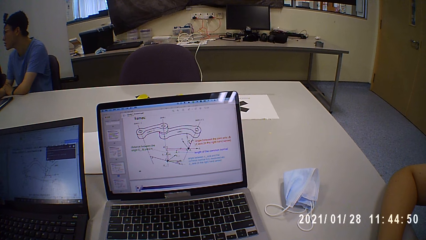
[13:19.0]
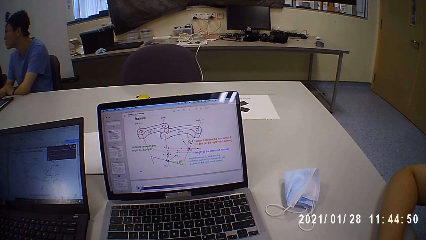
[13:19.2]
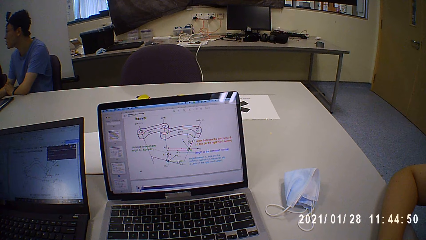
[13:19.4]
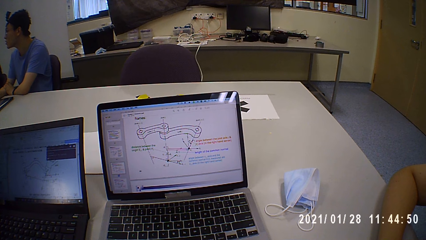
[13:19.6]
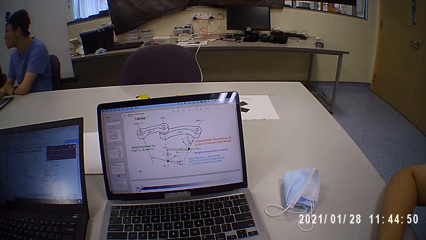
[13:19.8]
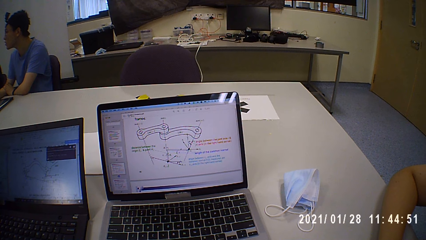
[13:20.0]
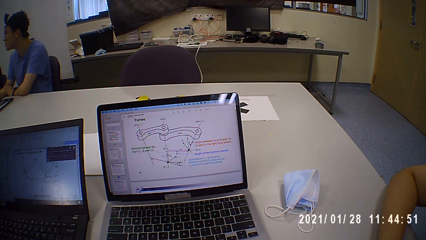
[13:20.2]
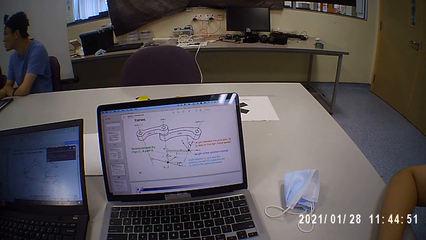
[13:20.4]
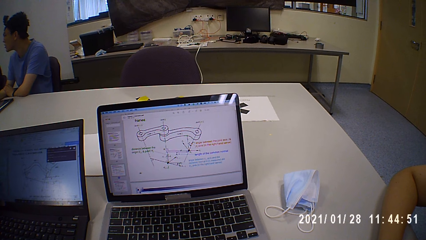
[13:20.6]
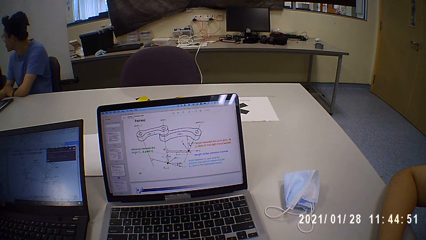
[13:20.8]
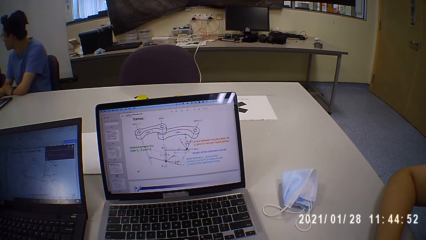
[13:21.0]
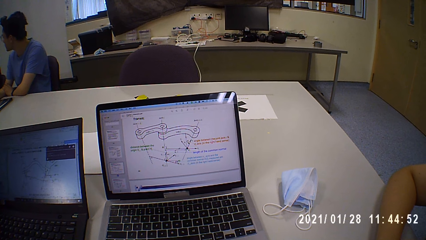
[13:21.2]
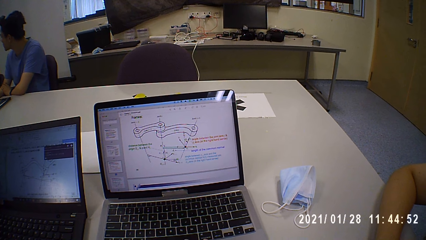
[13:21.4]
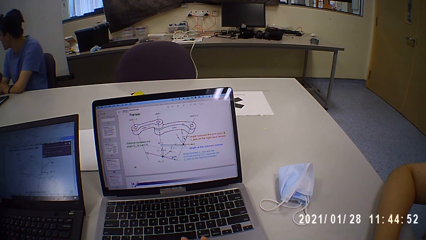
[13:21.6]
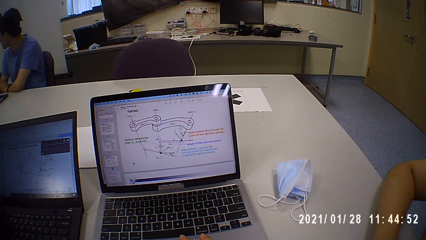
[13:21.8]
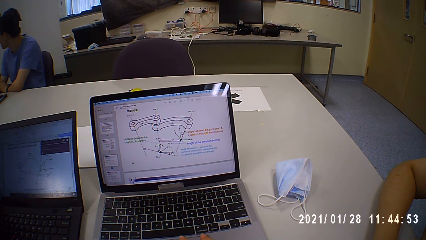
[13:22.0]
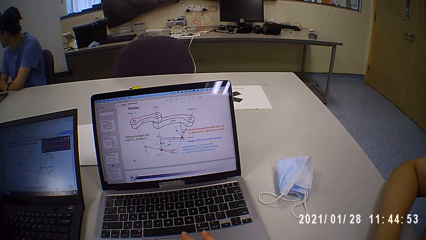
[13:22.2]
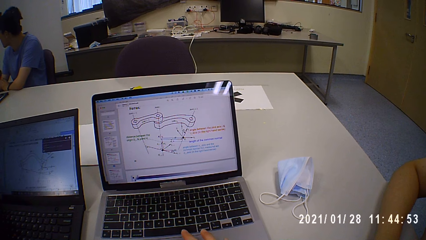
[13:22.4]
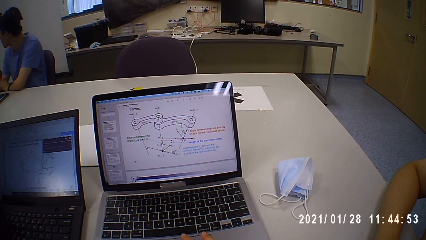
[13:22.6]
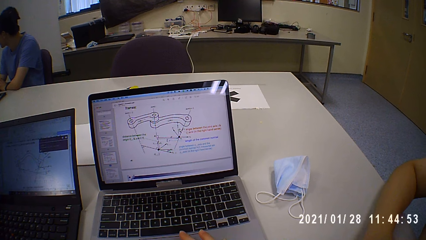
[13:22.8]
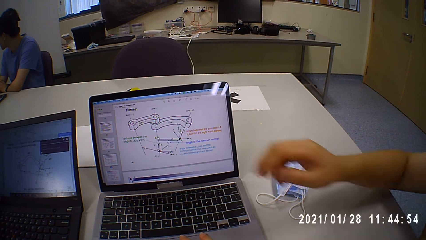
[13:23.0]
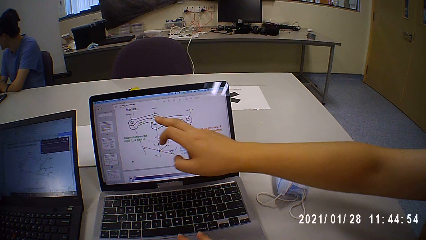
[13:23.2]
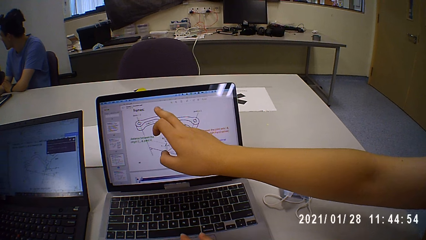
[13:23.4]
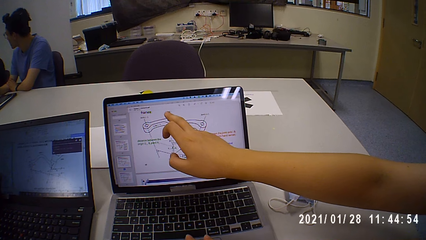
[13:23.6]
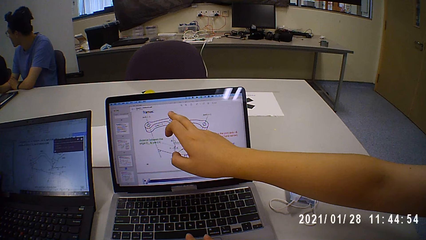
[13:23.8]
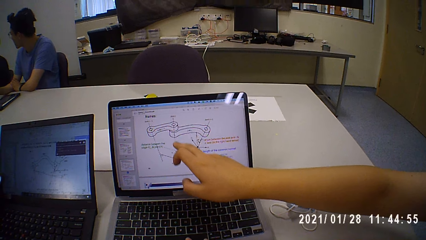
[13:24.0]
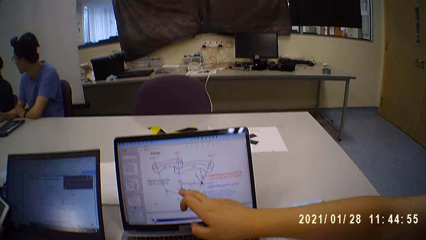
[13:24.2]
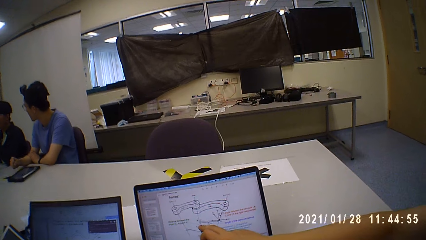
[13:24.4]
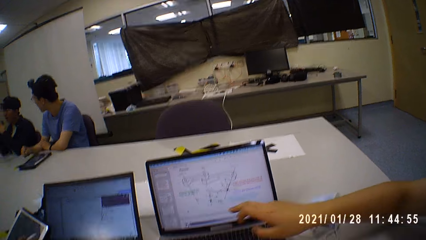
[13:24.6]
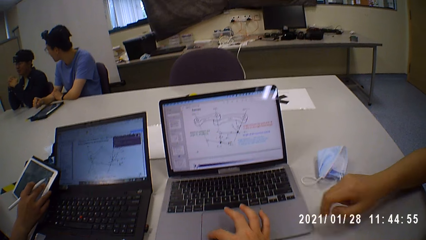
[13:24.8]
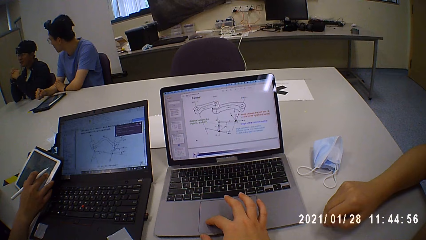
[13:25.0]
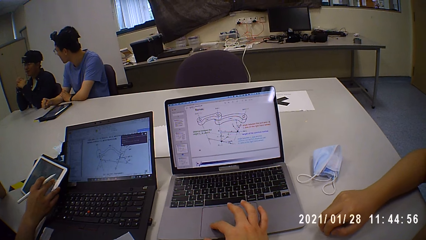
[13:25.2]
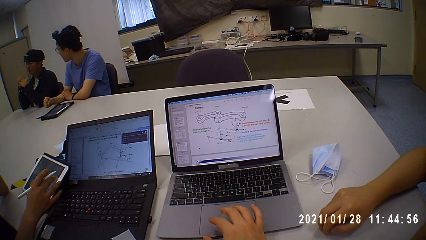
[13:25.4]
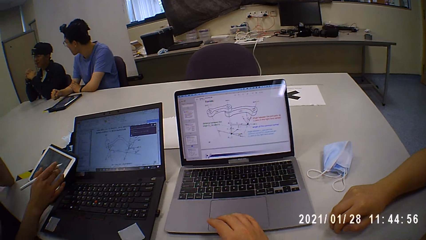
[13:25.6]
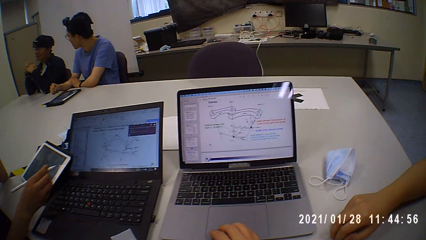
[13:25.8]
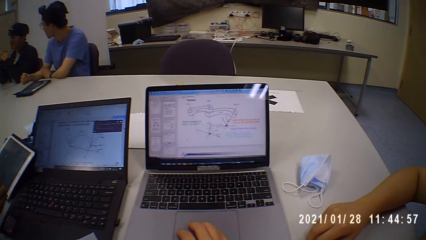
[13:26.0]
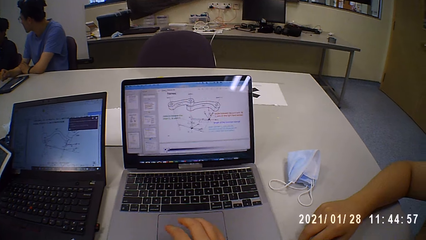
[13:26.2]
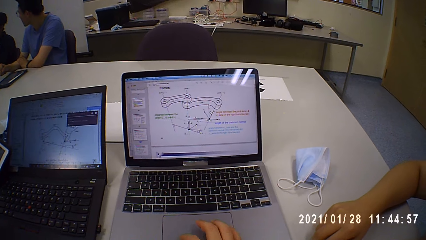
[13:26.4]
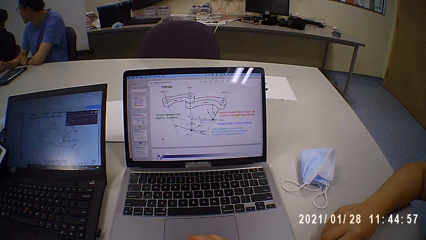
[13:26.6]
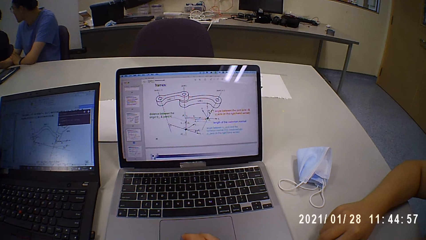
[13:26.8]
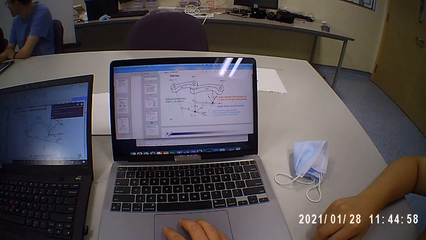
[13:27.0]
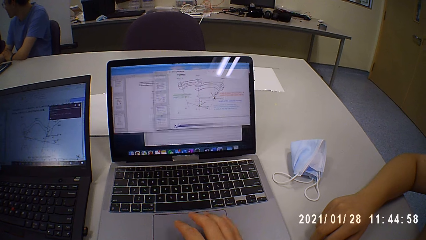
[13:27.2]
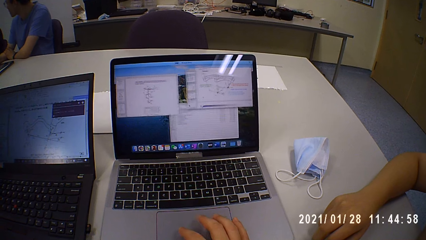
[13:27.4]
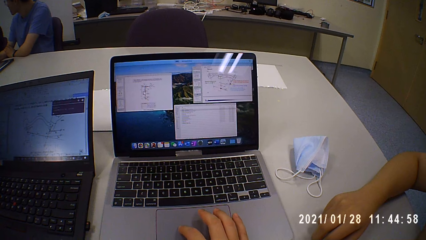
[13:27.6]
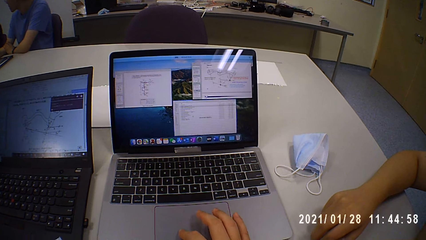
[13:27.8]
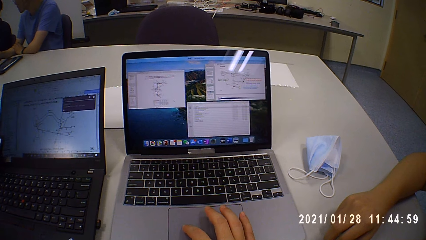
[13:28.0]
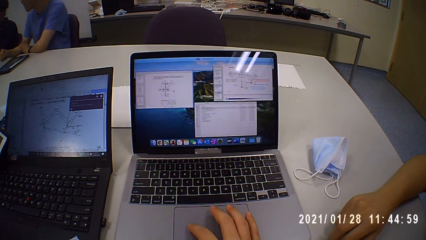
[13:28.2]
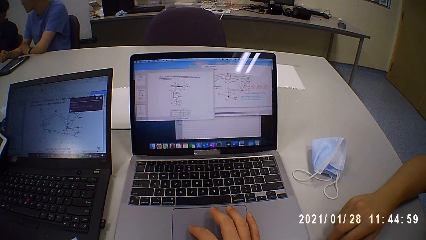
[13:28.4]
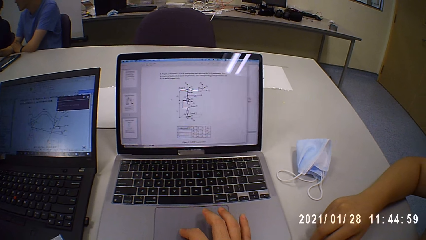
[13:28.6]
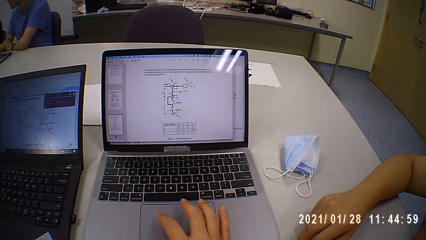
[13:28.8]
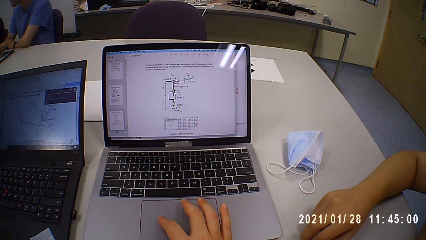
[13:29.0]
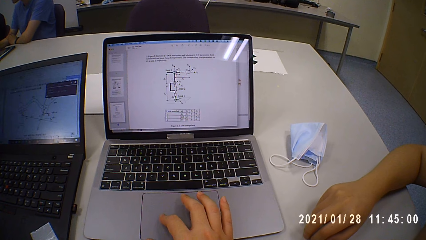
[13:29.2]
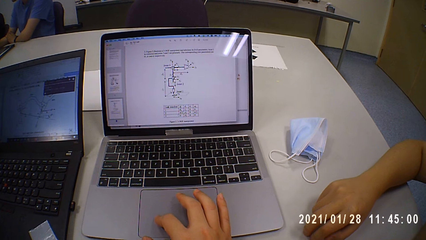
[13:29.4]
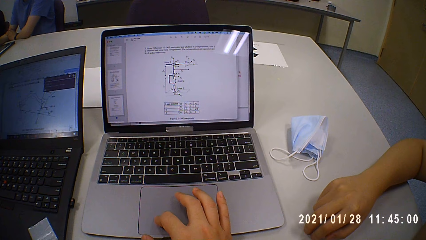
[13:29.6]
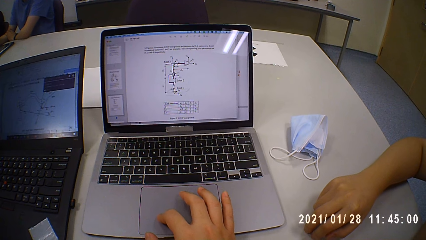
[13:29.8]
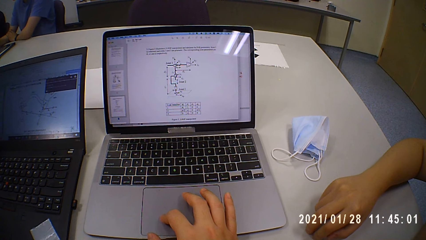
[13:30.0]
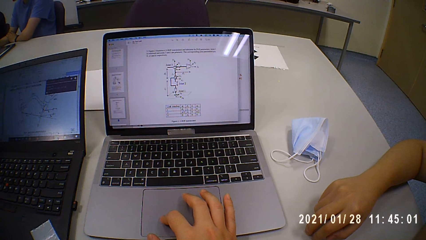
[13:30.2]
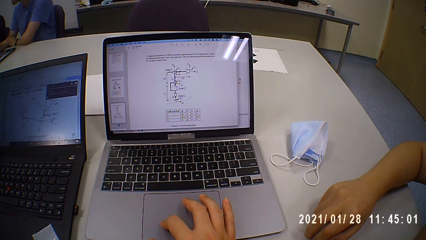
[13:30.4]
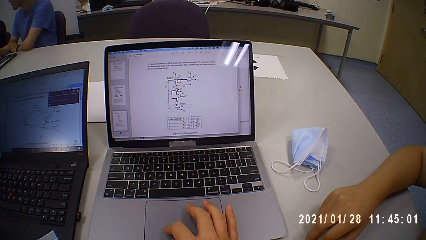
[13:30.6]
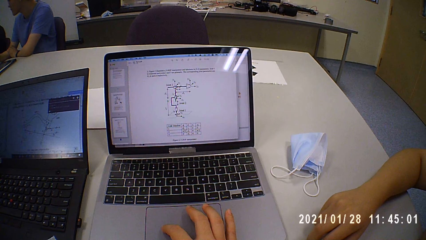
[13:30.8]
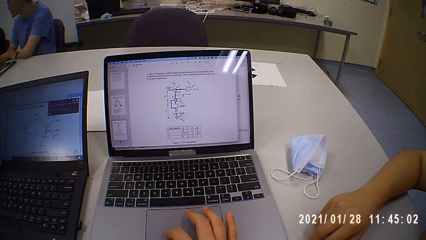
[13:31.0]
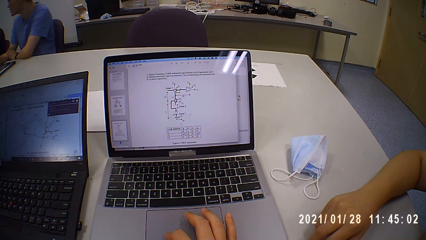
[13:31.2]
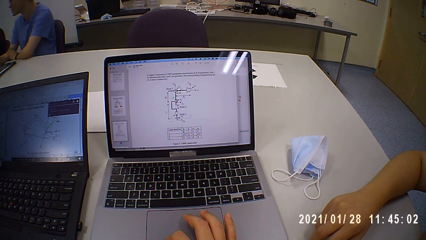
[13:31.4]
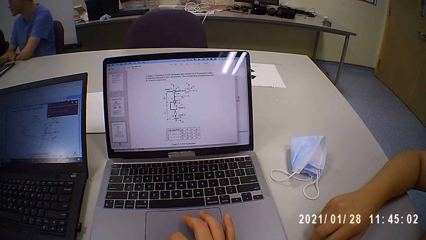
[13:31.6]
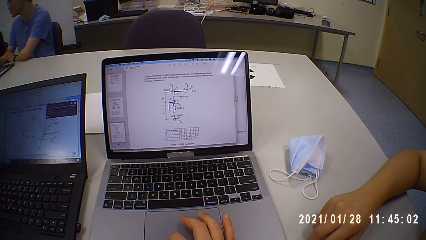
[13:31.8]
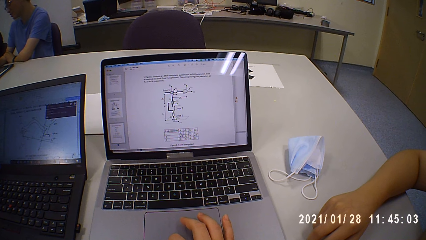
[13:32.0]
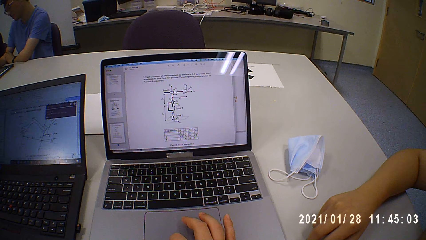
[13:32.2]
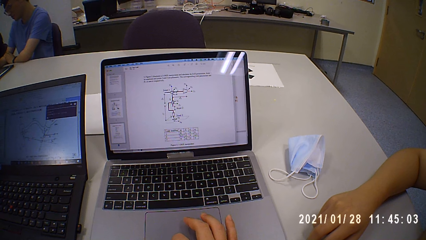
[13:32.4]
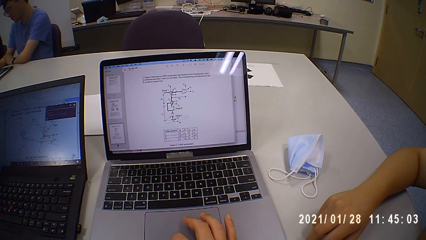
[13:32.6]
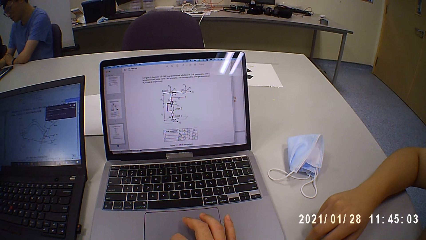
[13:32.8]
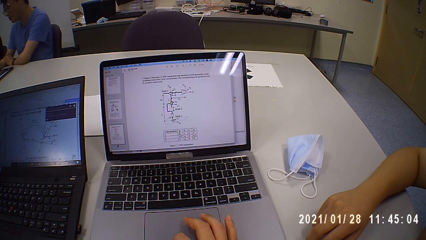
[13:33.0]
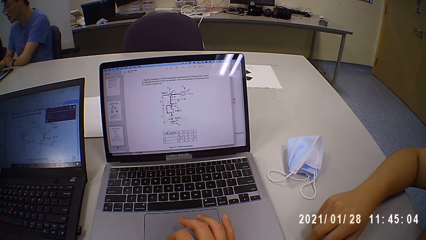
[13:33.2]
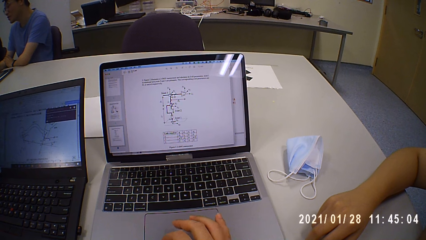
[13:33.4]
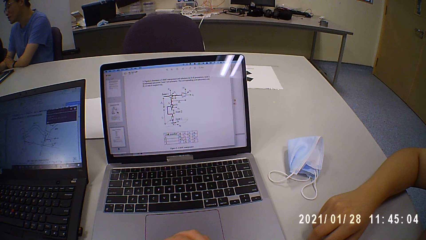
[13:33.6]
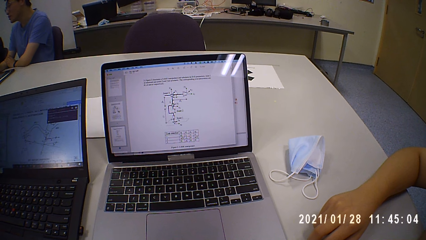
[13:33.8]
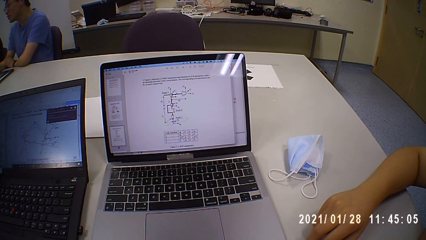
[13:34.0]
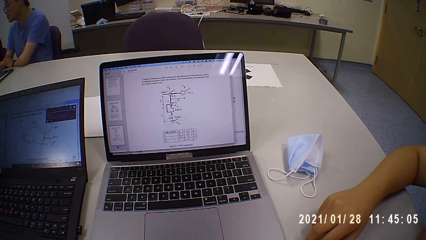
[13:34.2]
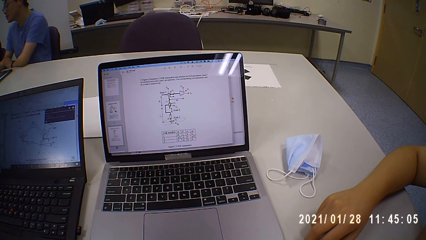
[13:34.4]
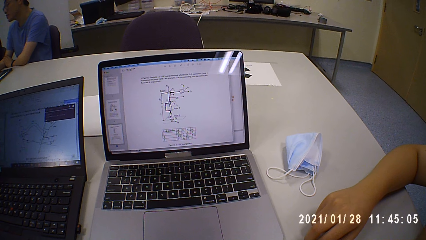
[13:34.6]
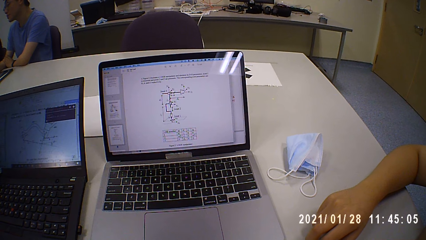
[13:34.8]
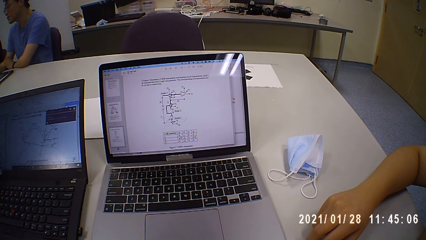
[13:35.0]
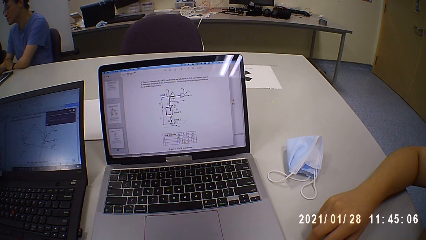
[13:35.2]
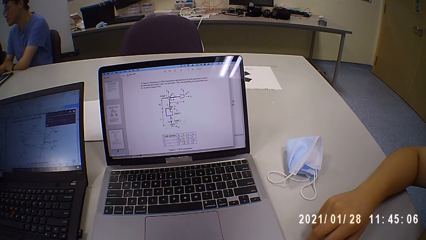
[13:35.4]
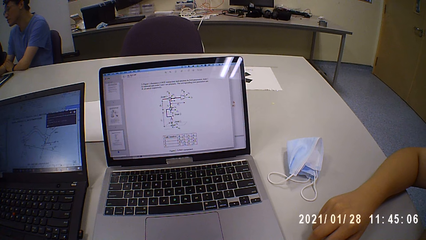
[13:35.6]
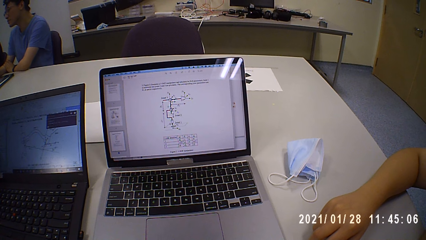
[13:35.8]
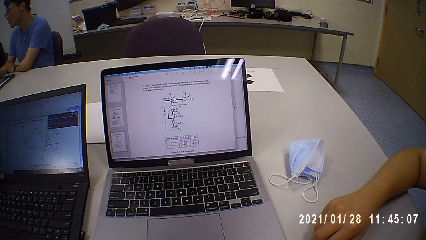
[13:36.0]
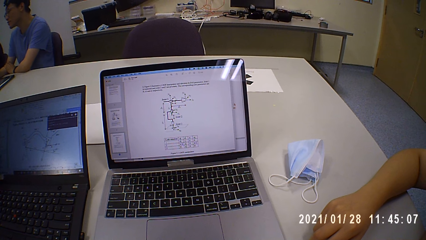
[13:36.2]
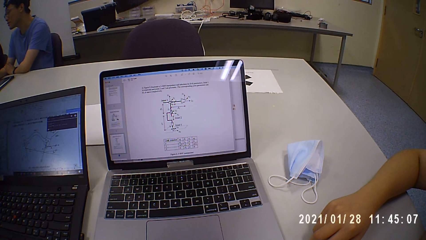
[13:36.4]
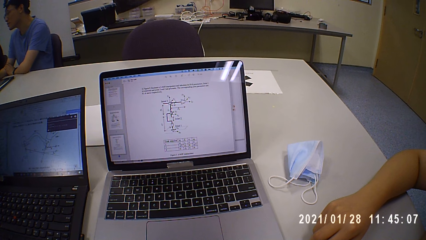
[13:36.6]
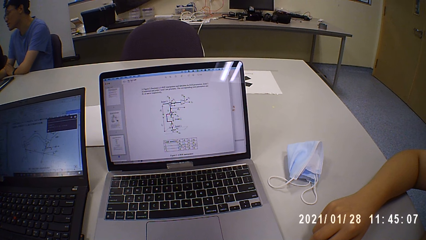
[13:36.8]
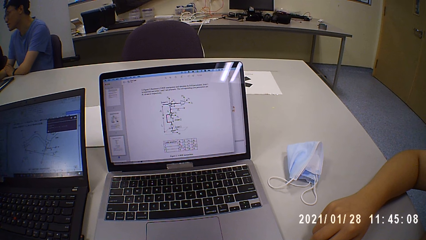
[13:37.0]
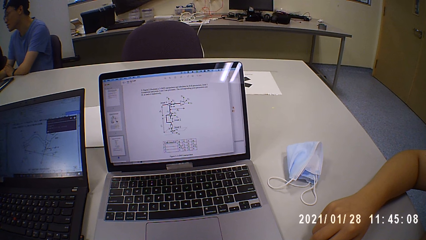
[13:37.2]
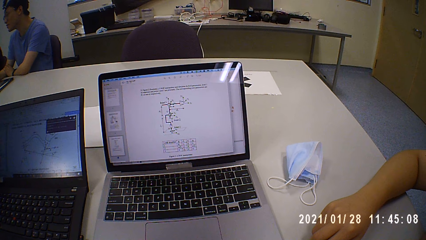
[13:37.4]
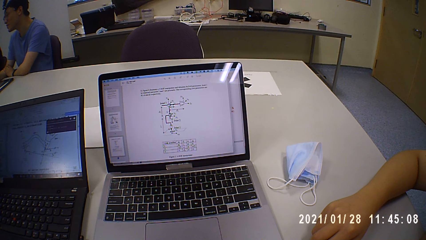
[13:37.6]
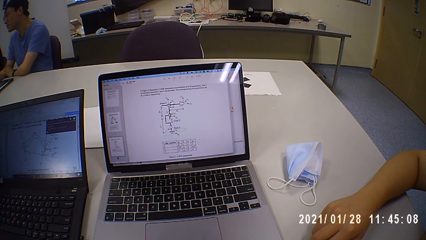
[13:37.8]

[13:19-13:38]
The camera wearer scrolls the laptop. A man gesticulates with his right hand. The man points at the laptop and removes his hand from the laptop. The camera wearer operates the laptop on the table with her right hand. A woman operates the tablet on the table with her right hand. The camera wearer scrolls the laptop. She looks at the laptop.
